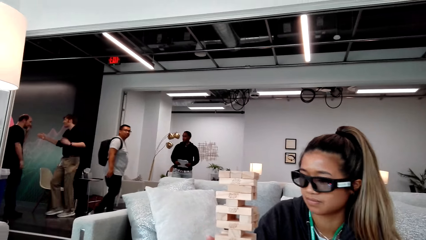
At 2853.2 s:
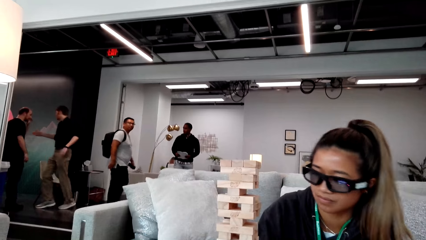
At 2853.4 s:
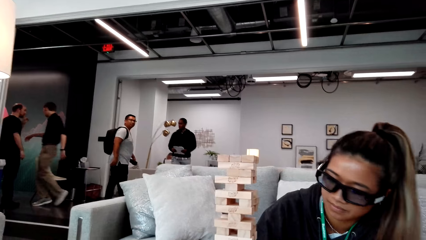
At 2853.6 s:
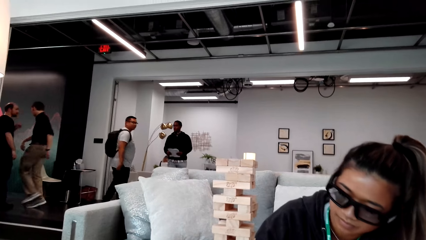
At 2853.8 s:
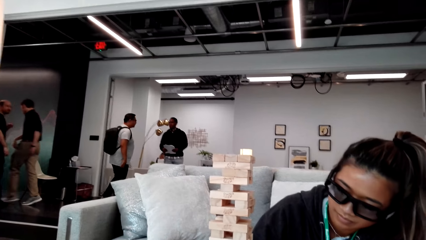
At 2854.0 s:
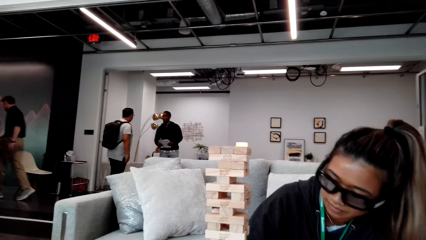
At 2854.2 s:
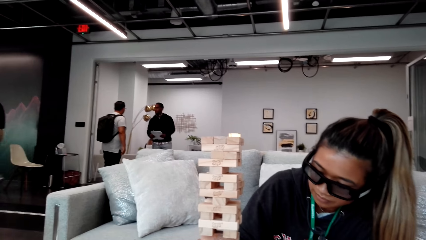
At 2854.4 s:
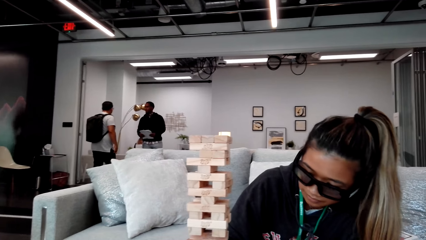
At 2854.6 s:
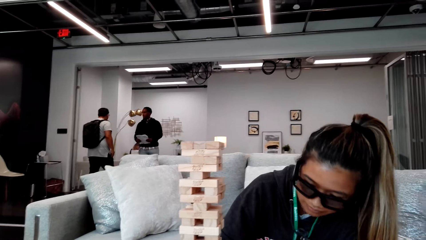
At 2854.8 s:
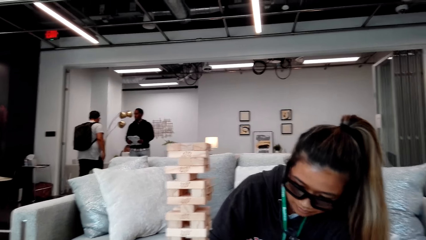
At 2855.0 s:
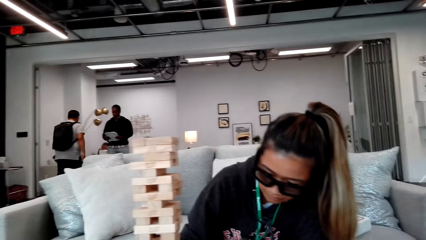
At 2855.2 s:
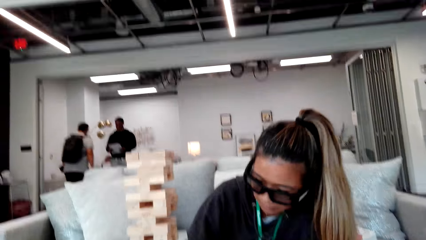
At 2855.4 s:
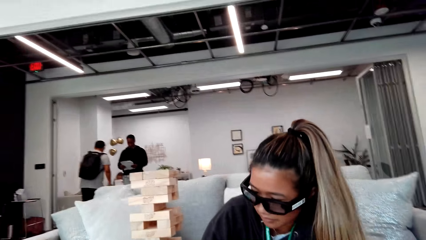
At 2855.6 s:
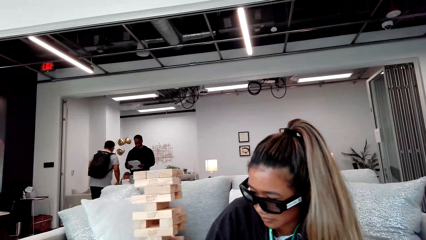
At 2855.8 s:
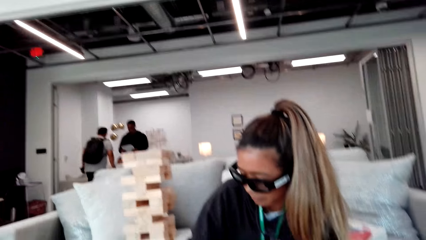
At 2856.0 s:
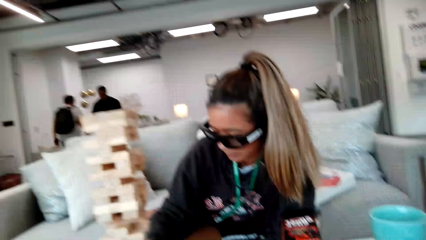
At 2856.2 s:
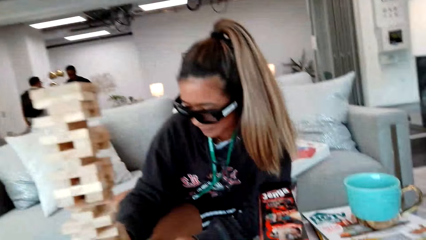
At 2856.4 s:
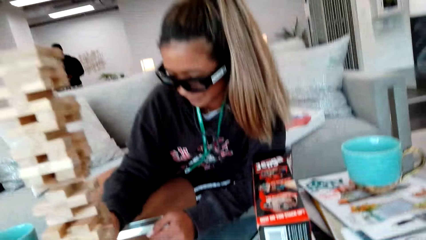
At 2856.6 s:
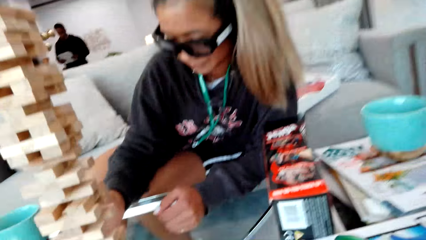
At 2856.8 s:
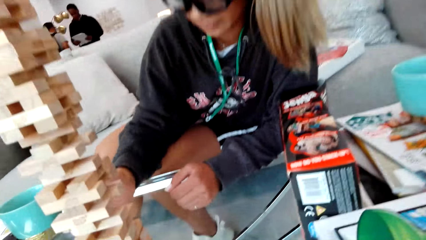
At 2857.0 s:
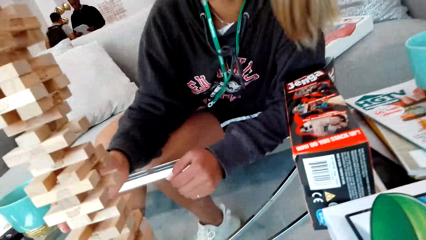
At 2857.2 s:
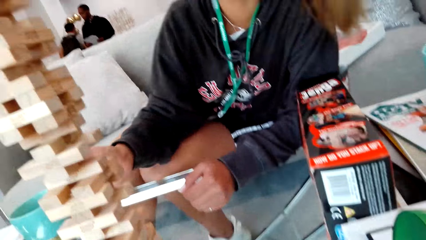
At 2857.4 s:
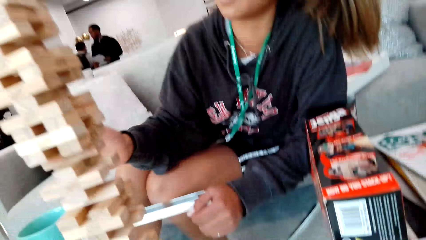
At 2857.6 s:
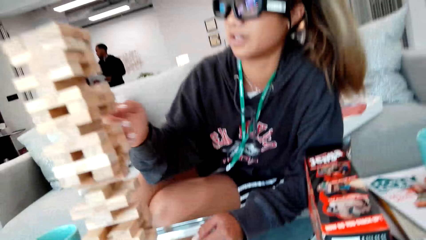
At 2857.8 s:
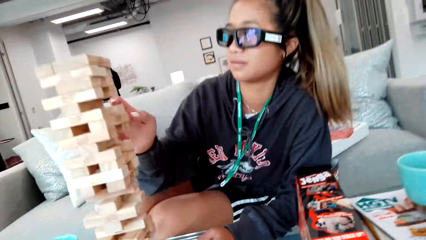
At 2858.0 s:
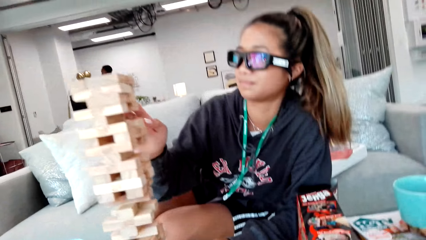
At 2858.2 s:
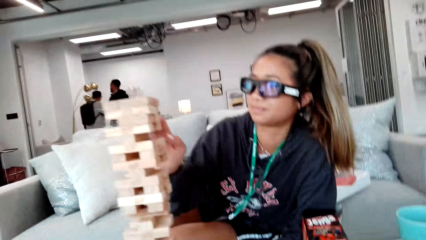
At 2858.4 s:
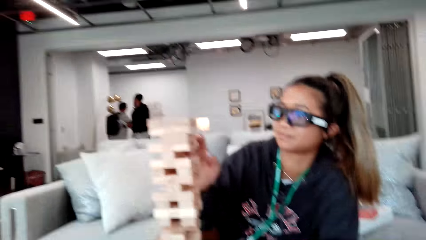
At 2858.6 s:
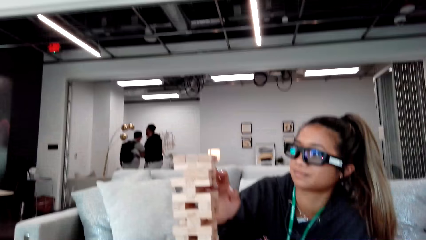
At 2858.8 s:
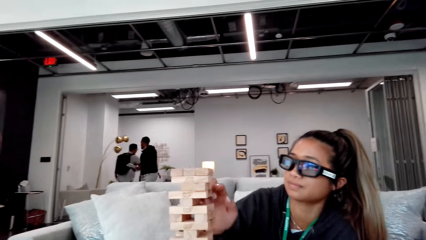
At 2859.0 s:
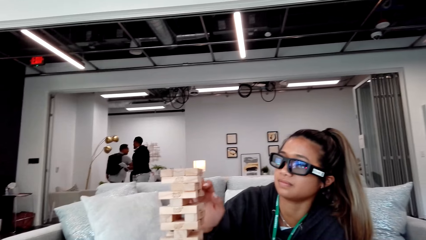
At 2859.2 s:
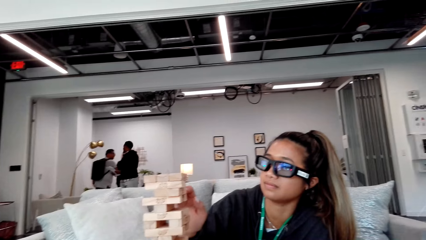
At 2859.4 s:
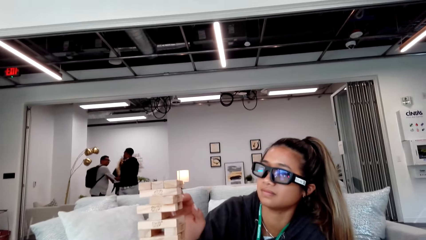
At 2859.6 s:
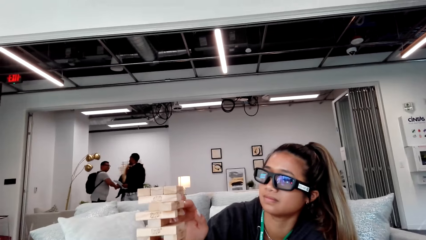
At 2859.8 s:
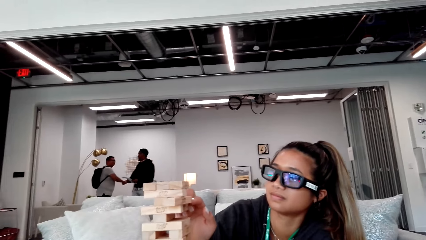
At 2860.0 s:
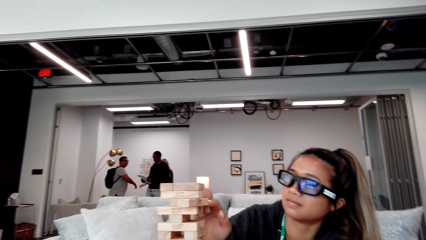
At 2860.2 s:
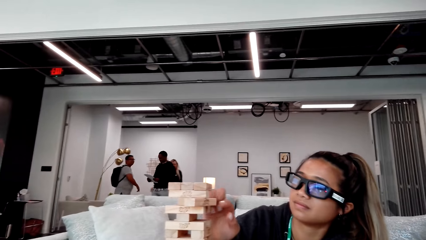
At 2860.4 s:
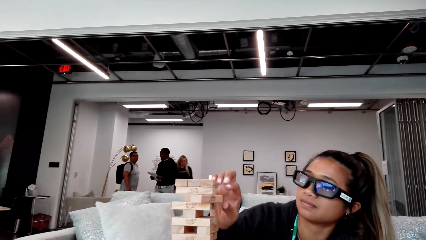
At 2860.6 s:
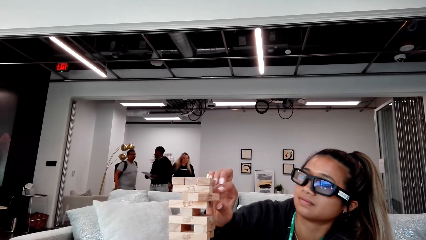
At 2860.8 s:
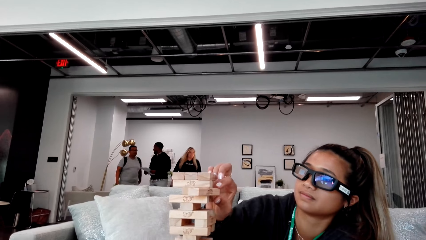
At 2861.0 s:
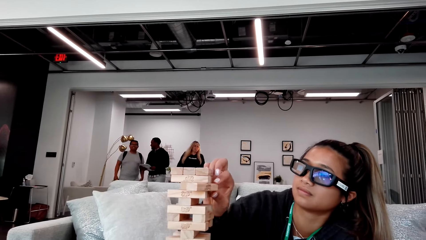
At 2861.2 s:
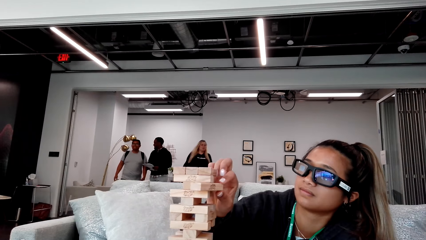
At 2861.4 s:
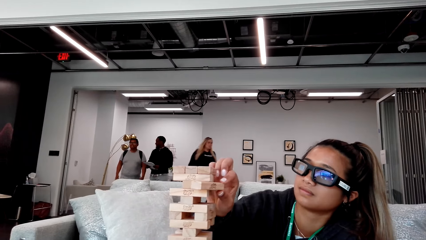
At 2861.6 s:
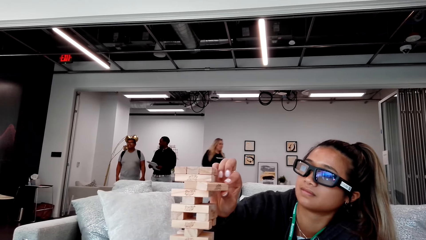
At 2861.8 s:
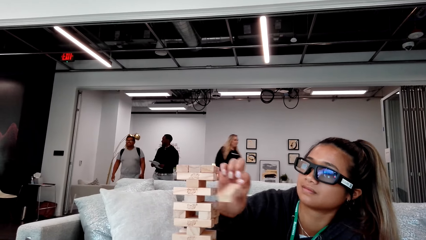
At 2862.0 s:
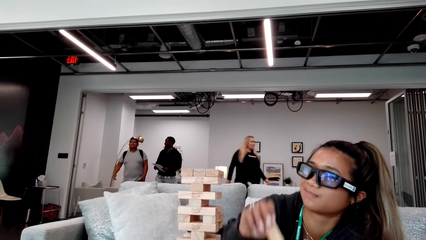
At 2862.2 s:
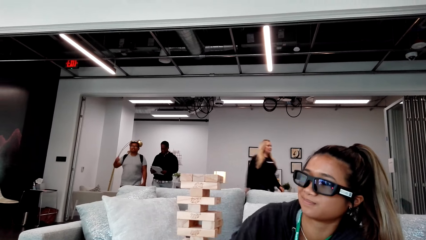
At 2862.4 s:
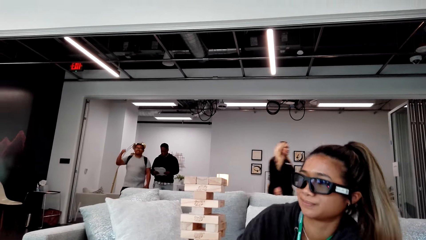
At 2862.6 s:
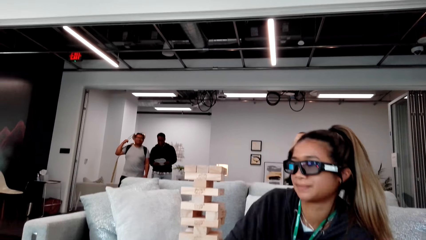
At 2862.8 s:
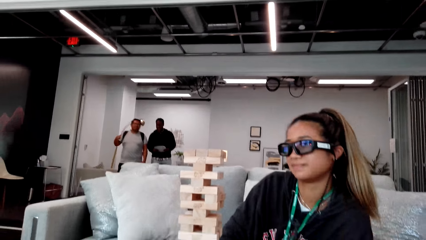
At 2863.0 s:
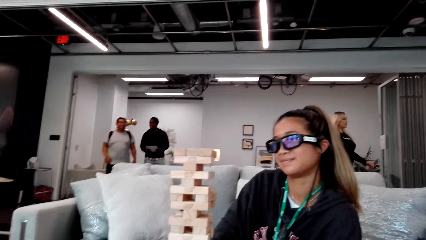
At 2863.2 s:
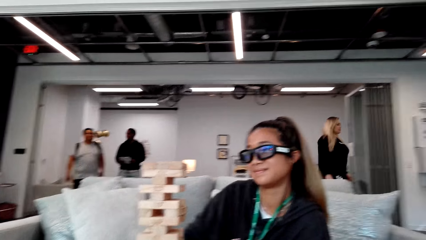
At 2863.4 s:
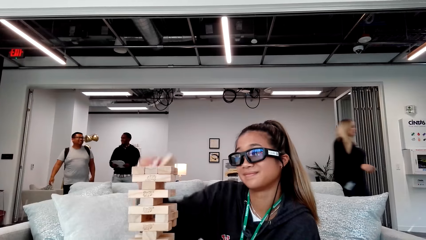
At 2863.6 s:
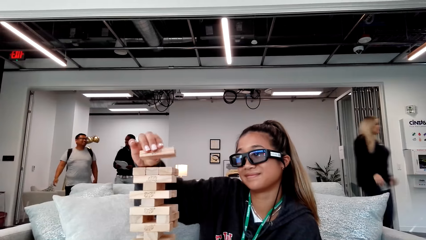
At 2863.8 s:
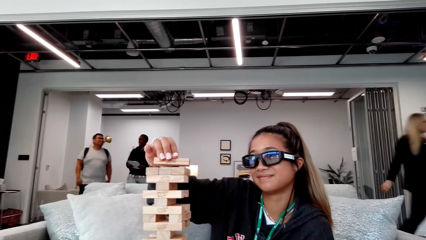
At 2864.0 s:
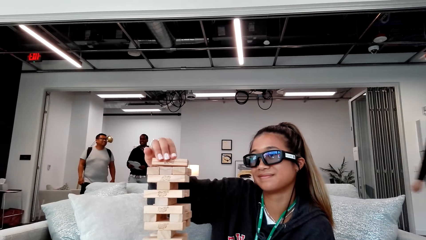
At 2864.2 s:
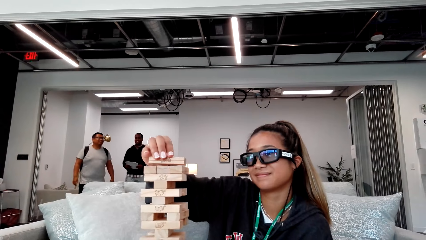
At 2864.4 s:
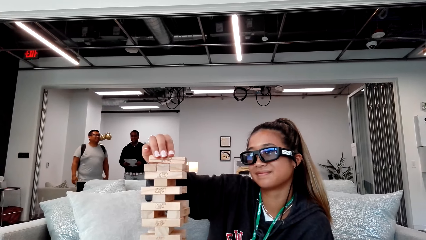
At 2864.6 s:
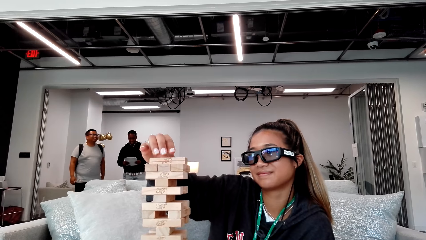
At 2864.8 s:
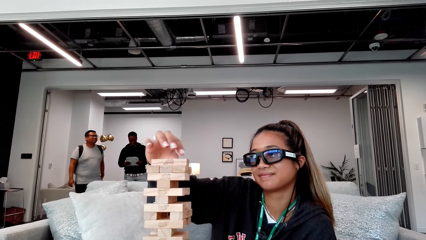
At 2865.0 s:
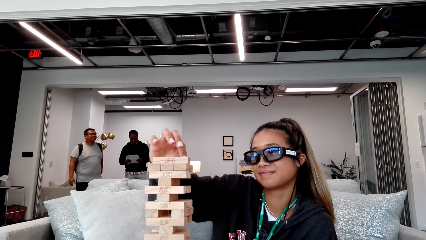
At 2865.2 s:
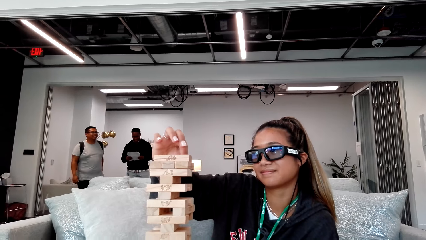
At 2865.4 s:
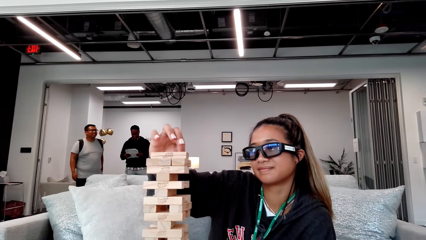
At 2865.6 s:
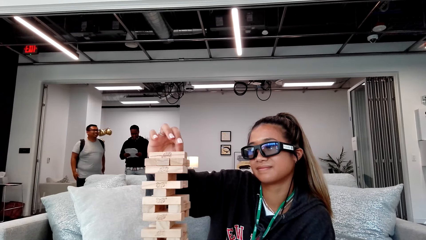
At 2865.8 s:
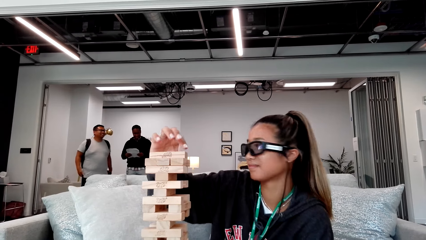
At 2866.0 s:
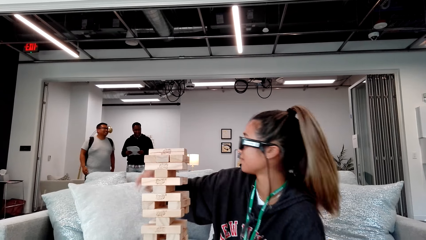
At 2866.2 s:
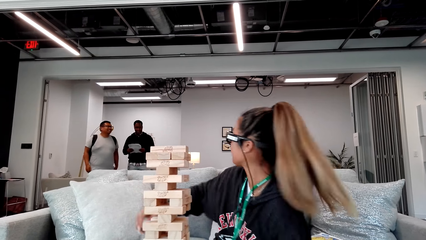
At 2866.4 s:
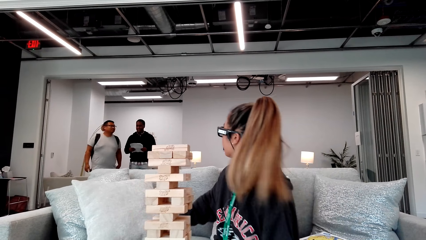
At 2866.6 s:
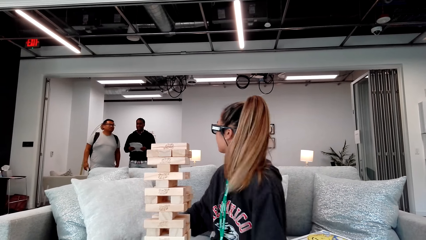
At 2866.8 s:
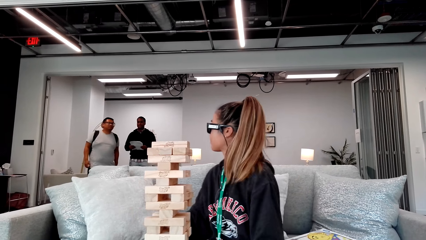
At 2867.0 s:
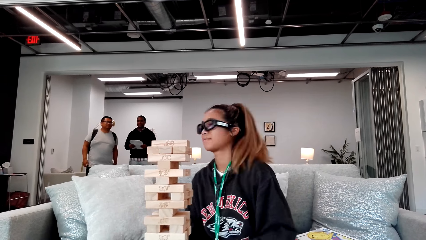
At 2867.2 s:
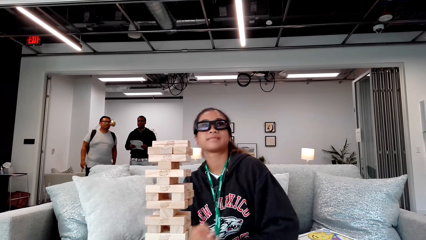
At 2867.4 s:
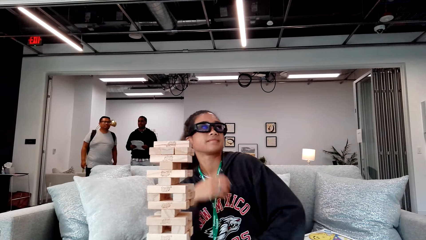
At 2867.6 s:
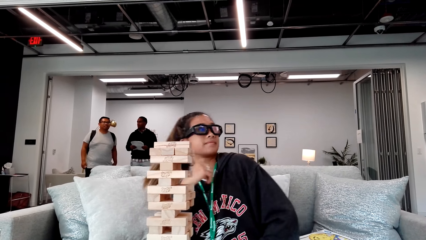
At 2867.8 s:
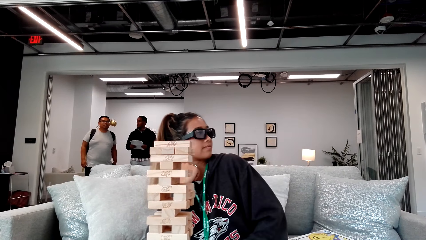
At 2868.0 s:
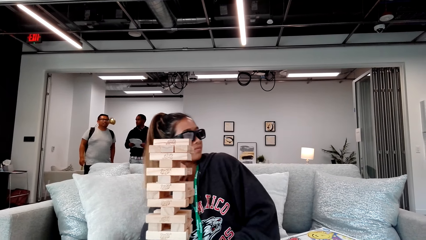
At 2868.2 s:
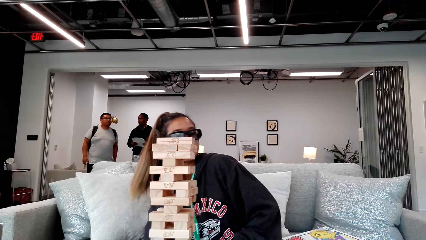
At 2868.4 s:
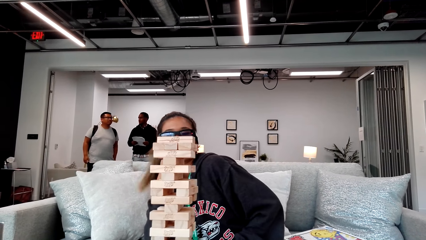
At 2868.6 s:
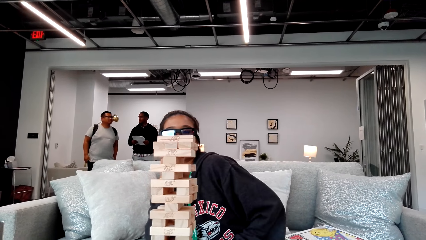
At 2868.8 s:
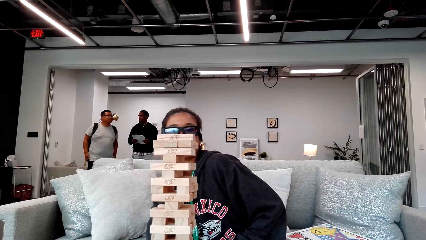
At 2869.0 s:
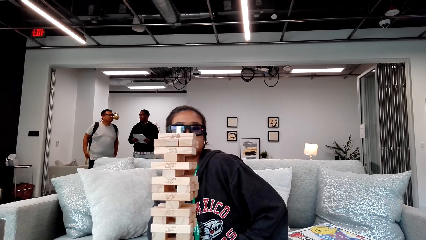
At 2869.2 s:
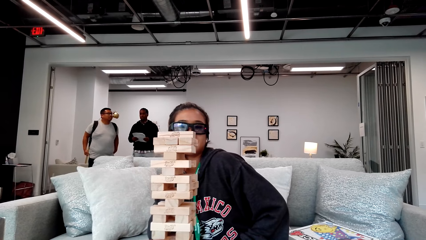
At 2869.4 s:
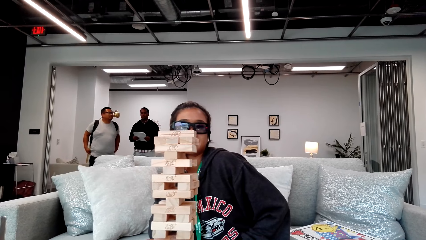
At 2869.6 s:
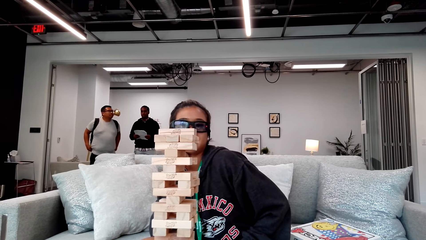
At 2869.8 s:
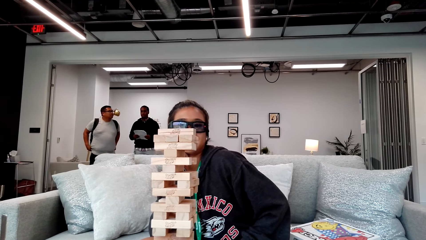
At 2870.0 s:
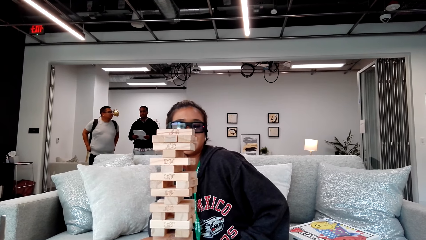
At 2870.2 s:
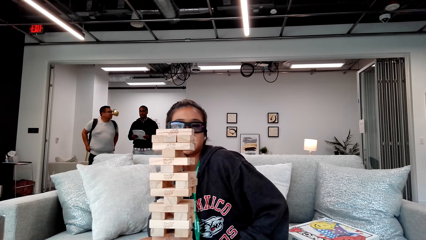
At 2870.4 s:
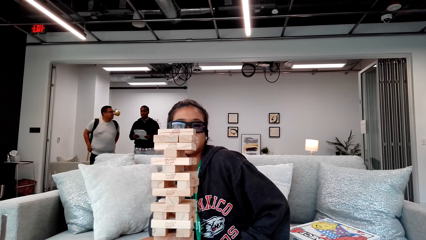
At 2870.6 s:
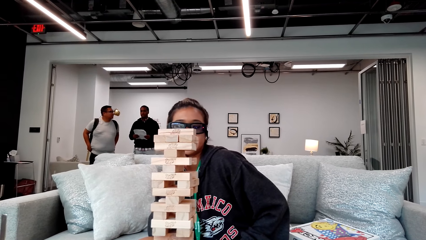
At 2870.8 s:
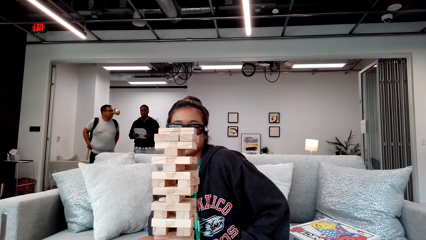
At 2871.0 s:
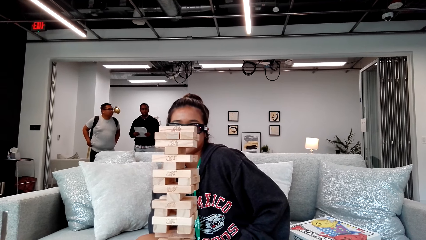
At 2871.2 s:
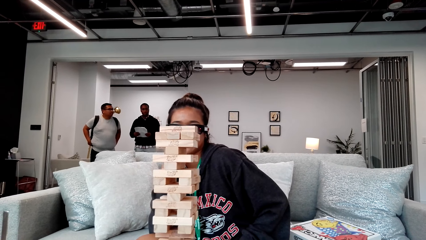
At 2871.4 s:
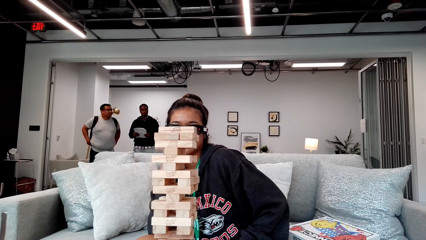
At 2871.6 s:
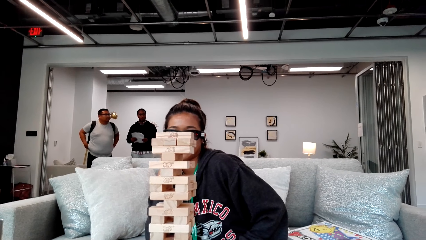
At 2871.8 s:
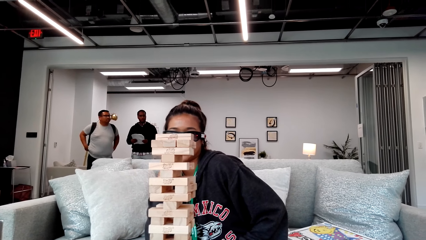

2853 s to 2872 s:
A man interacts with another man. A third man shakes hands with a woman. Another woman removes a piece of wood. The first woman moves towards the living room. The other woman puts the piece of wood on top. She looks at a fourth man and the third man. She looks at the piece of wood.
